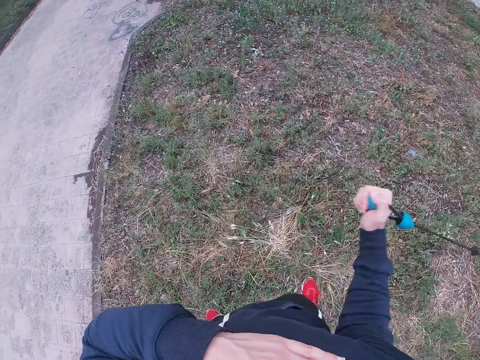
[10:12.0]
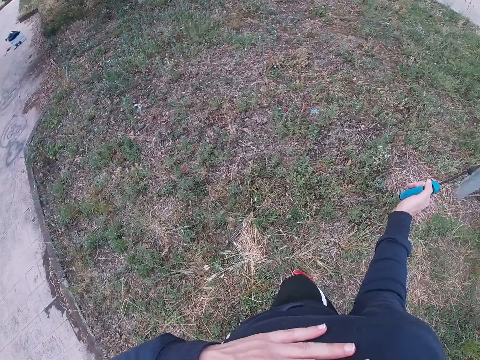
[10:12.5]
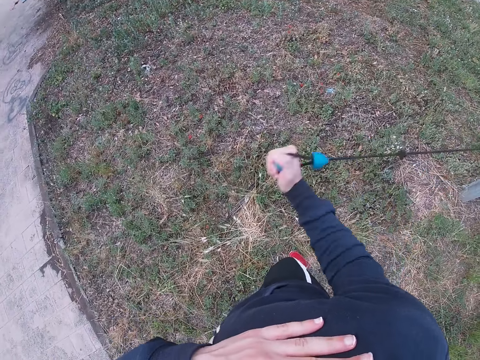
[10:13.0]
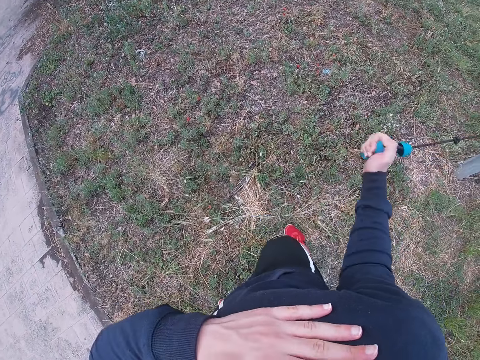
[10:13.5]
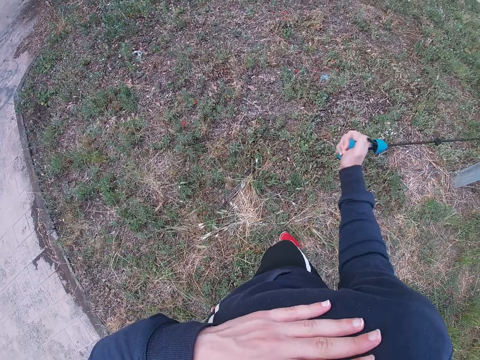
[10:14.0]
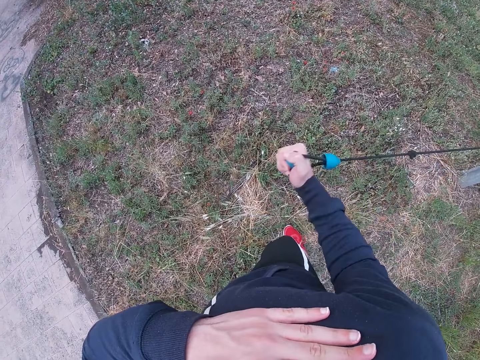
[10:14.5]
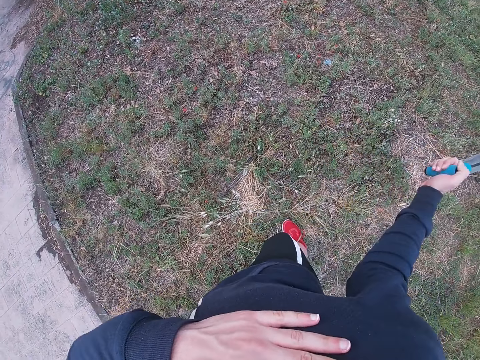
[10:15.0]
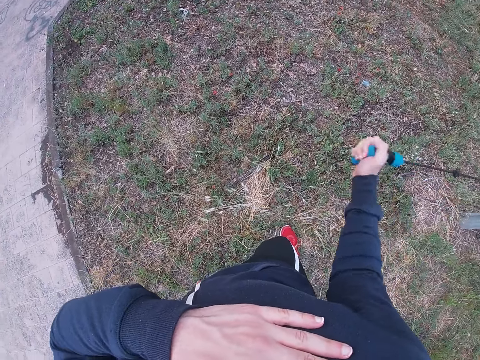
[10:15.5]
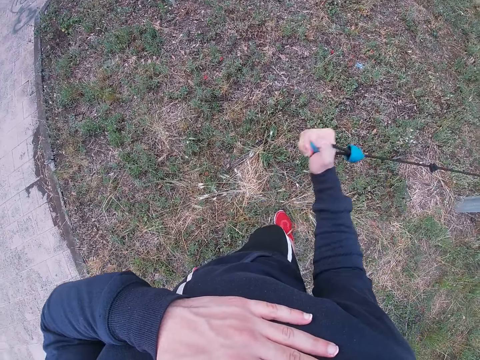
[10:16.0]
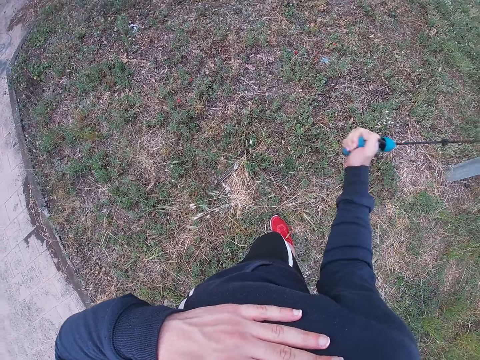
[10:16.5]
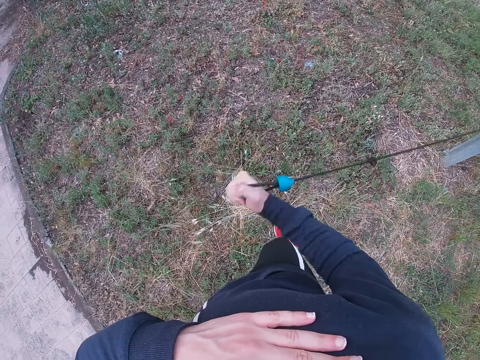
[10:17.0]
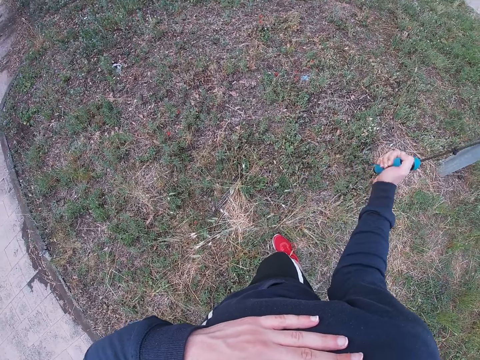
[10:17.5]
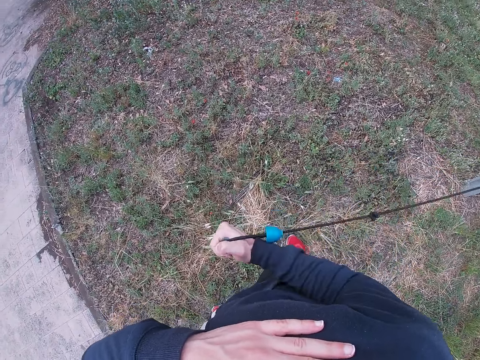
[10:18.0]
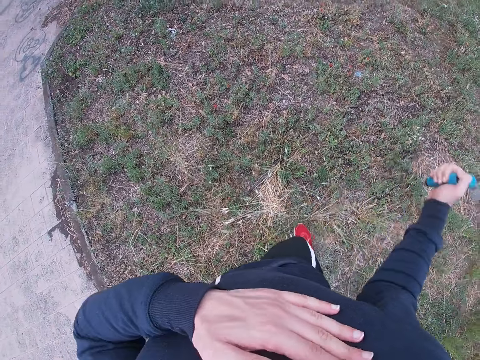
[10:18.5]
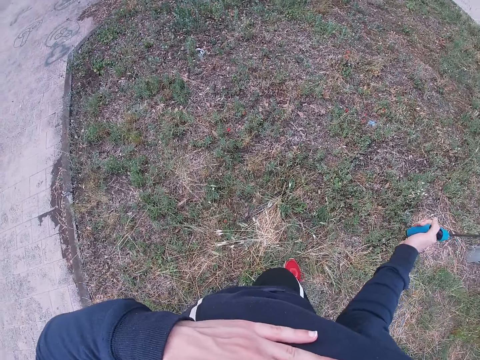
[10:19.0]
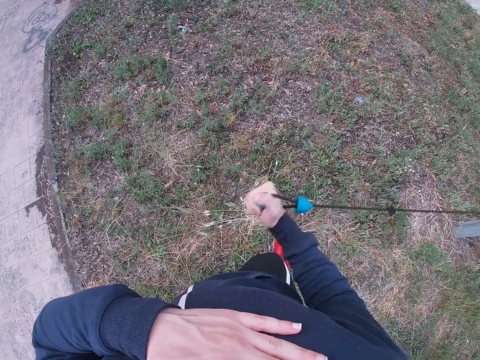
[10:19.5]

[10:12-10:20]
The camera wearer pulls the skipping rope with his right hand. He exercises.

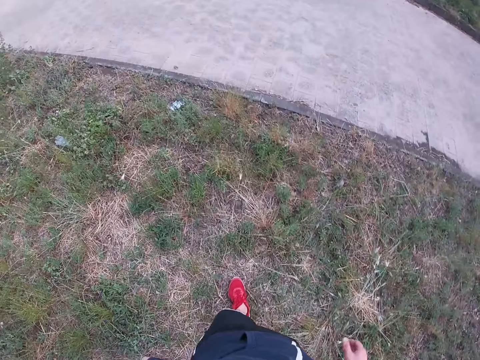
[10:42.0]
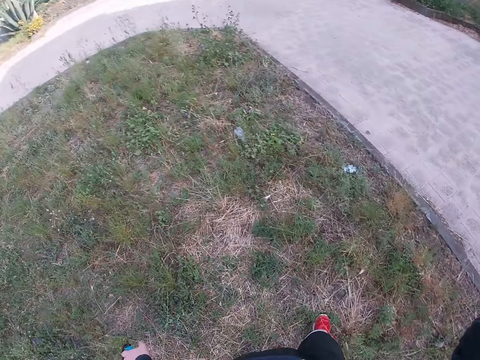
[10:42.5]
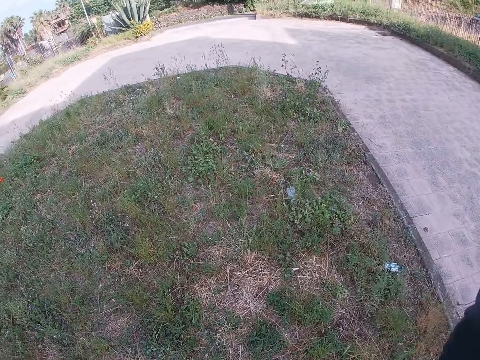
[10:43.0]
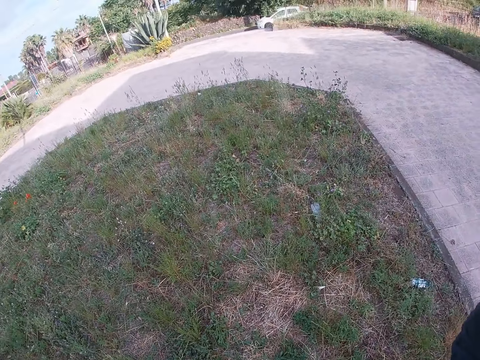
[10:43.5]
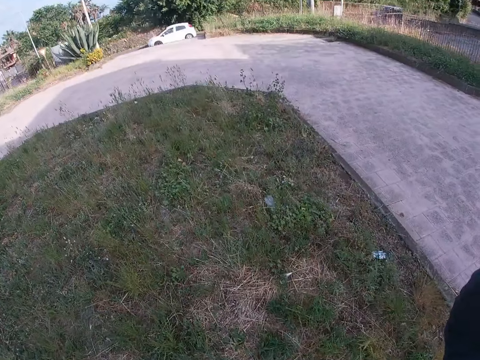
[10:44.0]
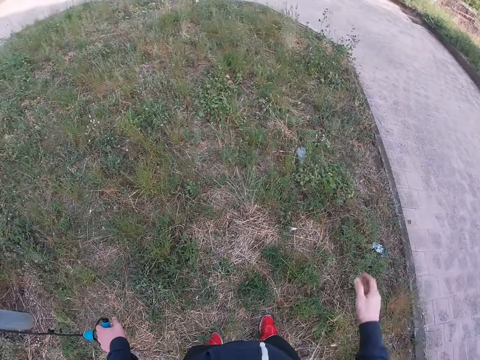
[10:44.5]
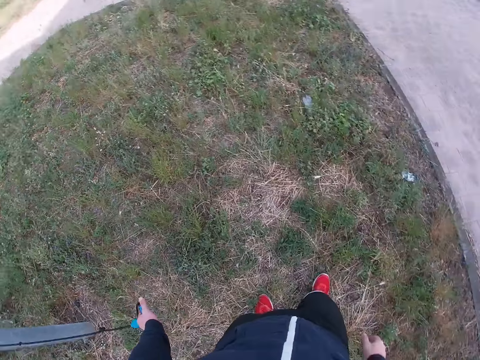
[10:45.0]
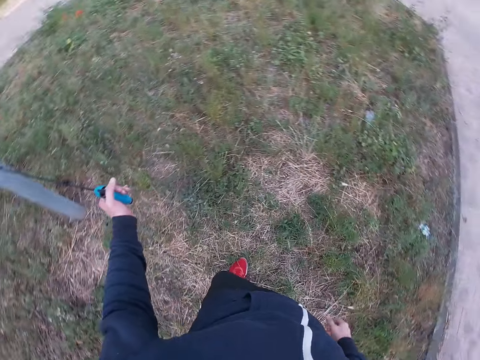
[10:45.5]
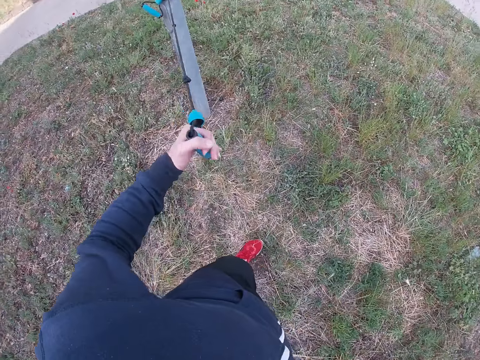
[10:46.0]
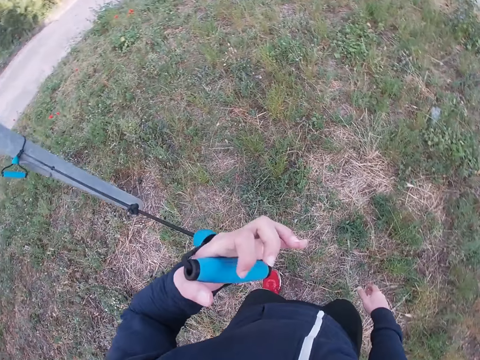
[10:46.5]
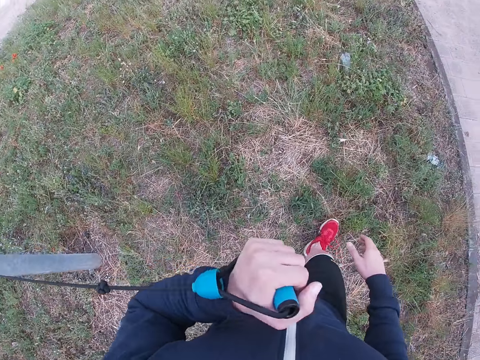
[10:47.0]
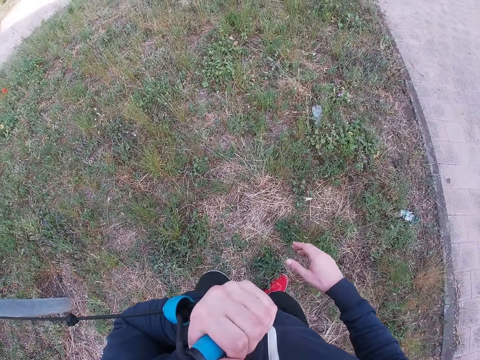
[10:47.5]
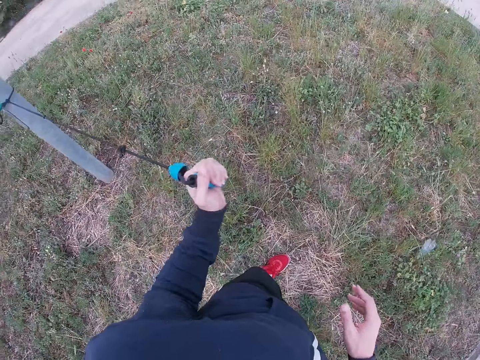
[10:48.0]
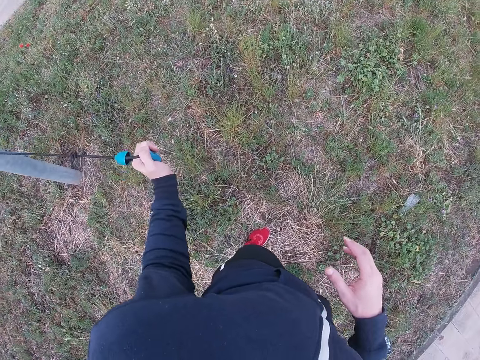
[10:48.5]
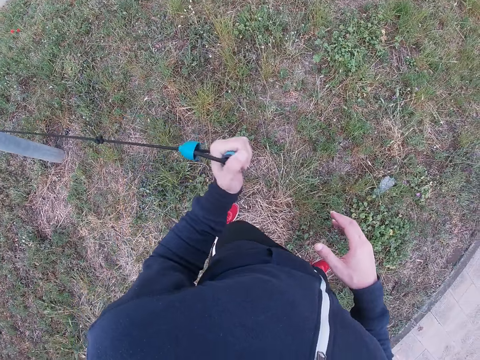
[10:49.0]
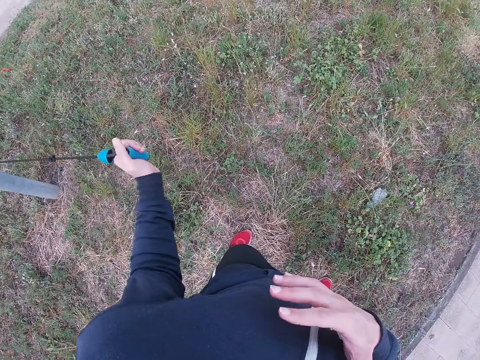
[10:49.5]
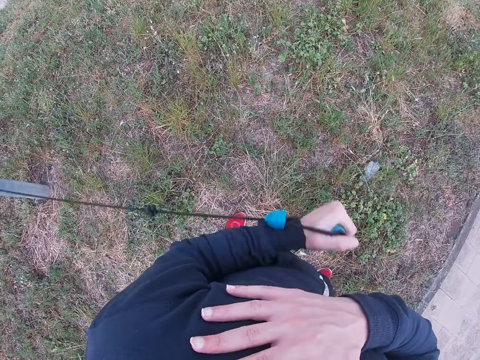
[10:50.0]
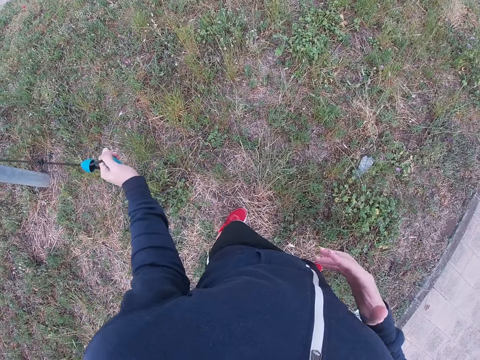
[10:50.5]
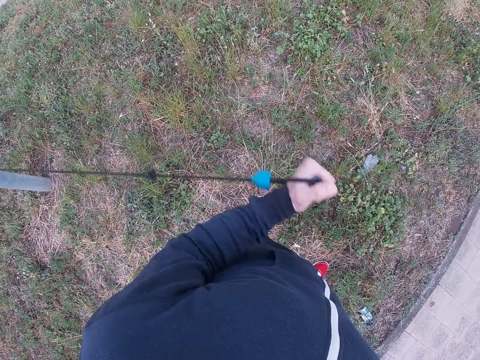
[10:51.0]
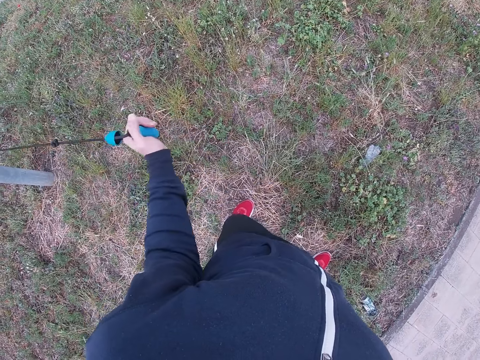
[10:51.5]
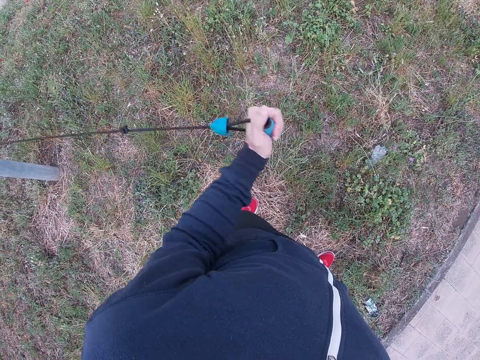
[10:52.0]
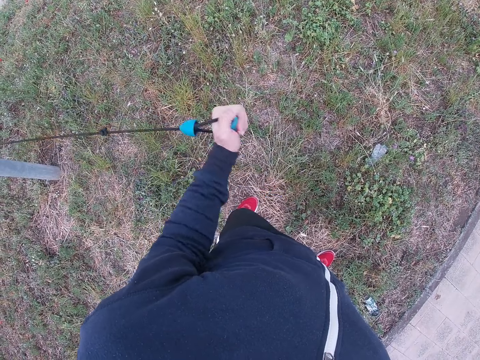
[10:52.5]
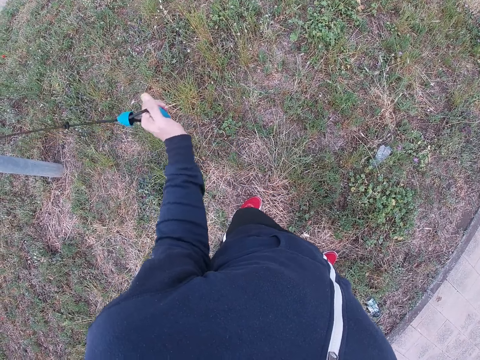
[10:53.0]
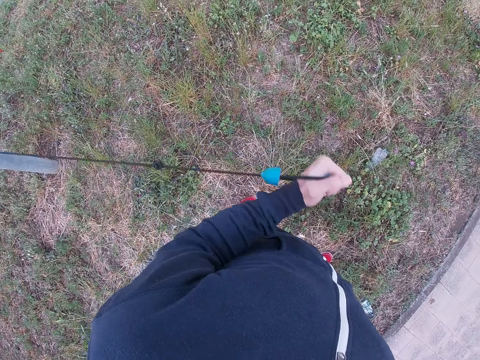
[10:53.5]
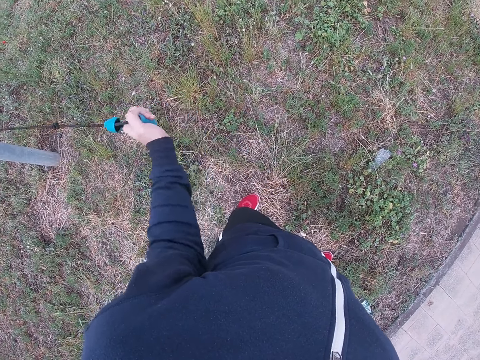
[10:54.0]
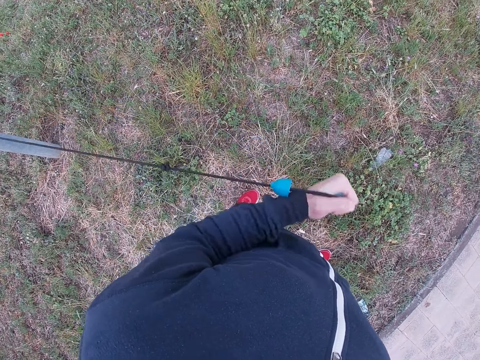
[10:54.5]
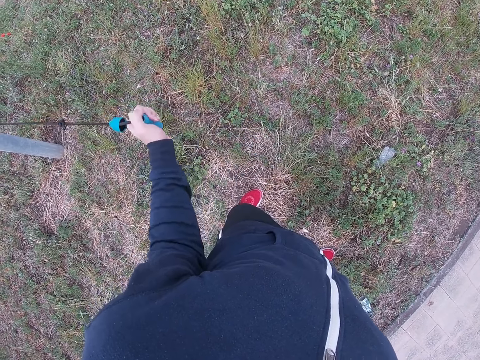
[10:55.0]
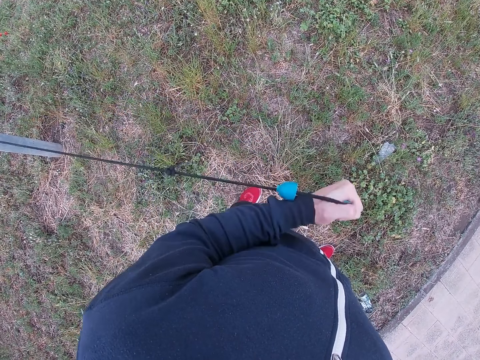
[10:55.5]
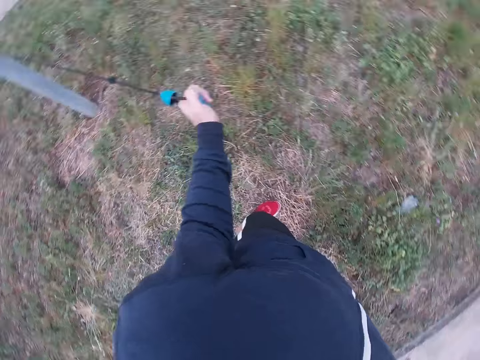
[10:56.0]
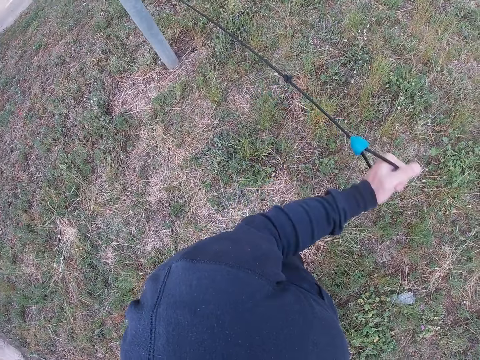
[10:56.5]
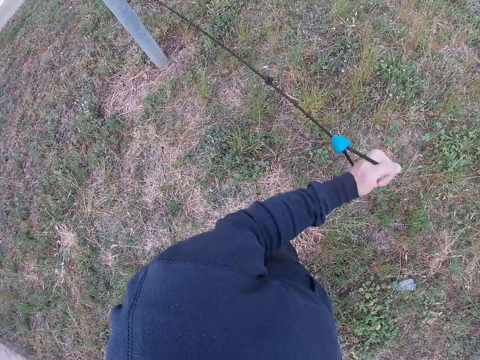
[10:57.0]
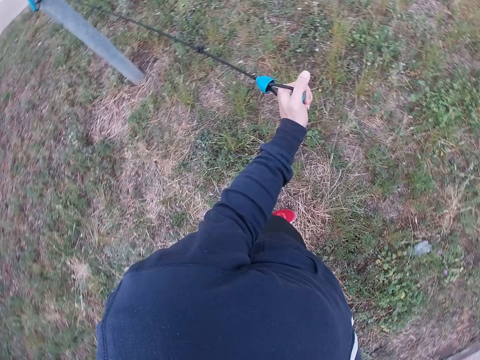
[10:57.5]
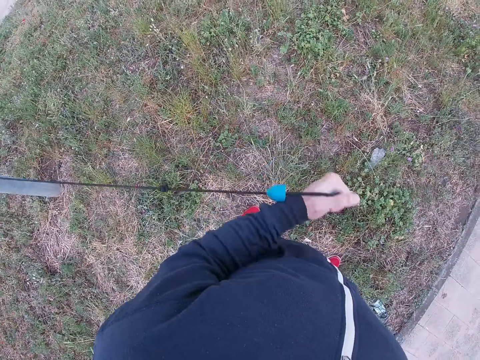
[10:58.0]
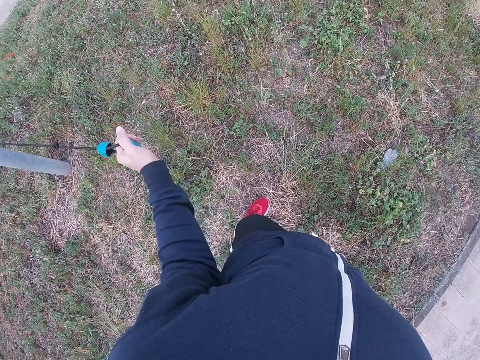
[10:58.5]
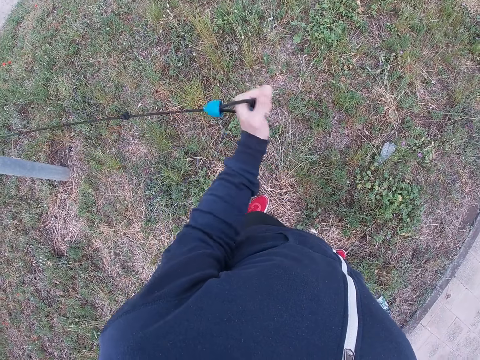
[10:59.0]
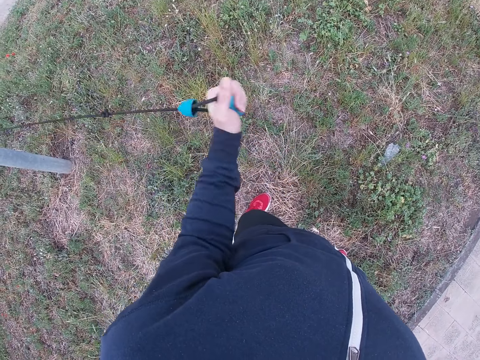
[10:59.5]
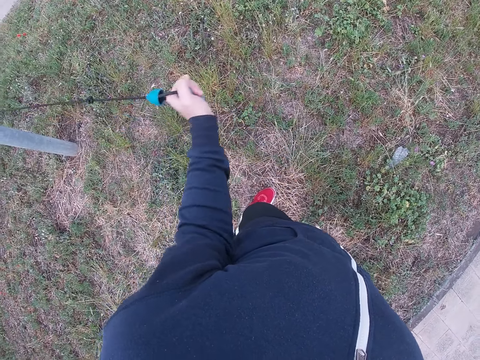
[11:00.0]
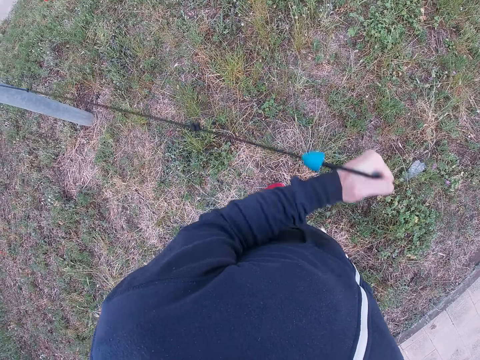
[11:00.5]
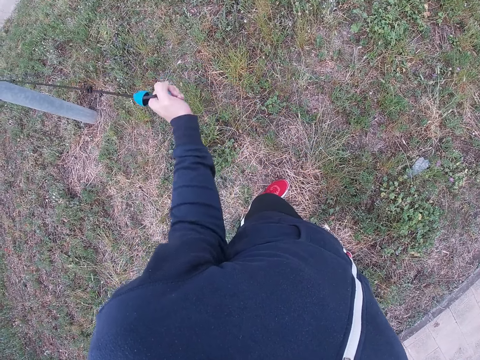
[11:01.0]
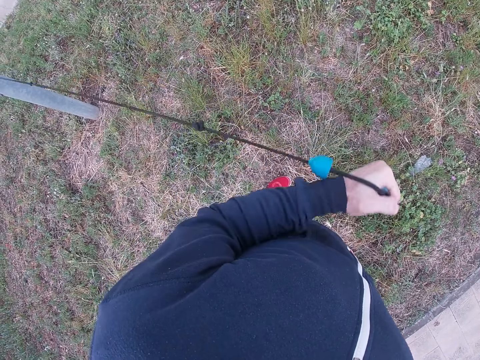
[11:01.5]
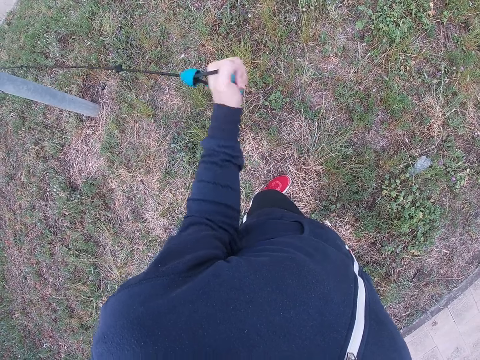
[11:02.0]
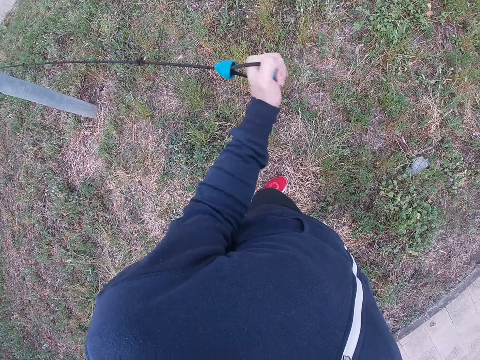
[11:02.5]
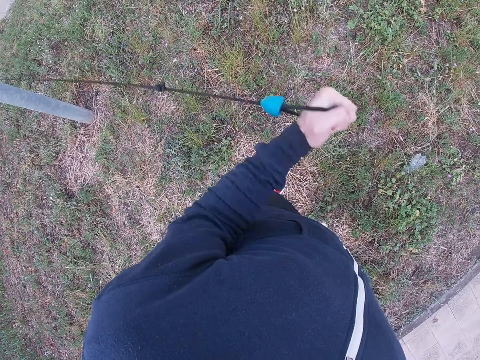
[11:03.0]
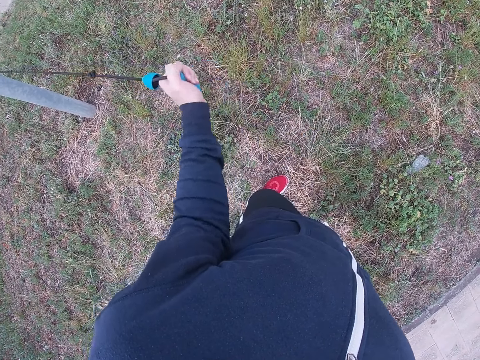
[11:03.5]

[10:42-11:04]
The camera wearer raises the right hand towards something. He drops his hand. He holds the rope's handle with his left hand. He pulls the skipping rope with his left hand. He holds his shoulder with his right hand. He exercises. He drops his hand.
